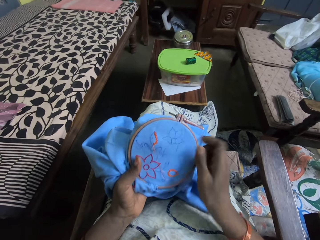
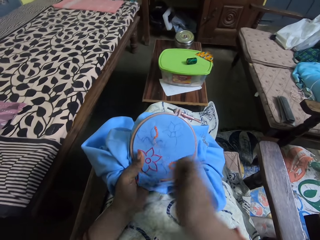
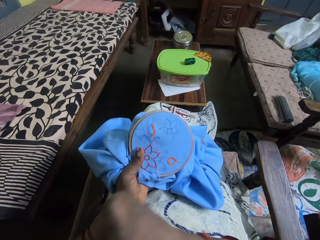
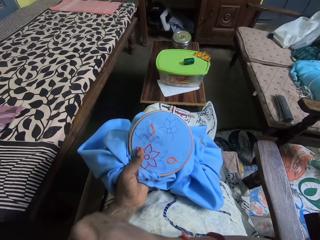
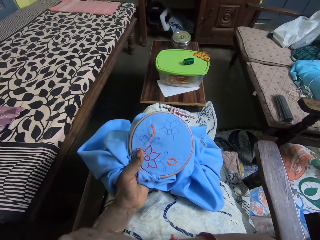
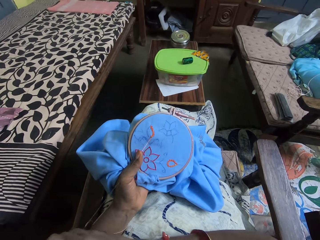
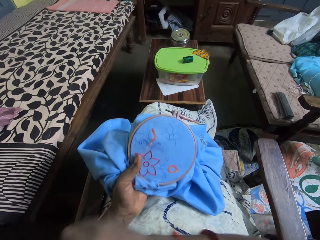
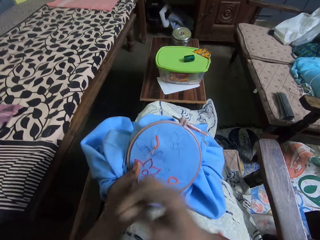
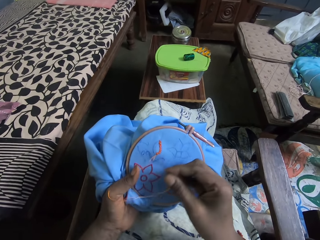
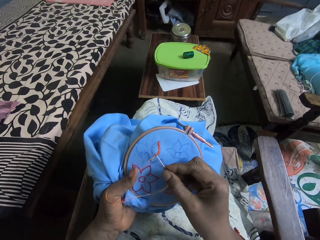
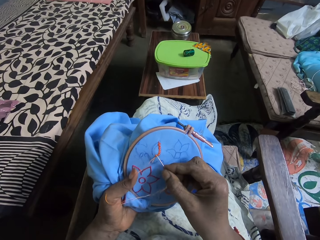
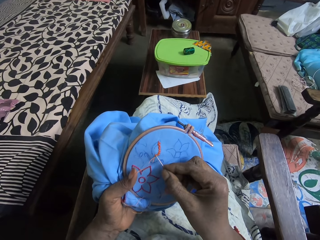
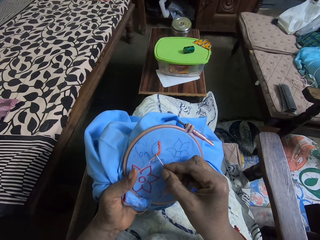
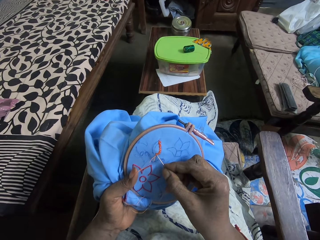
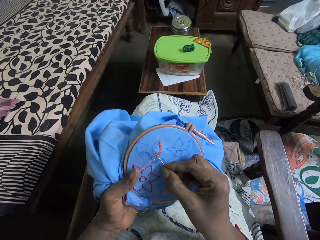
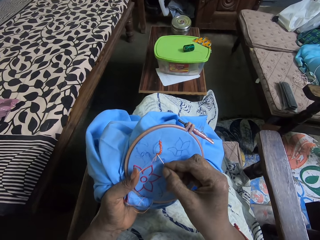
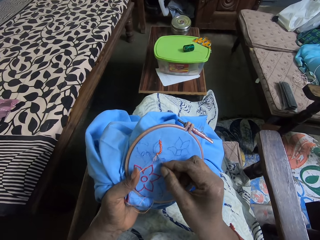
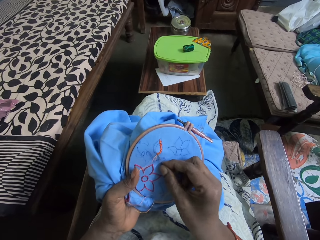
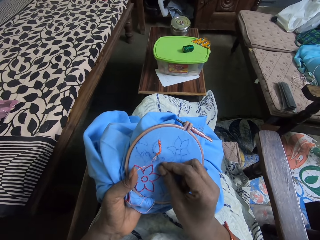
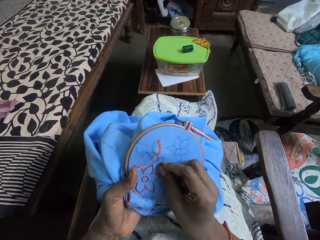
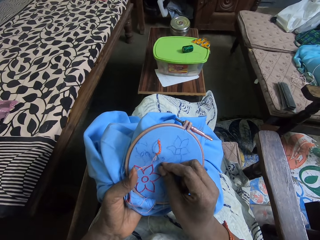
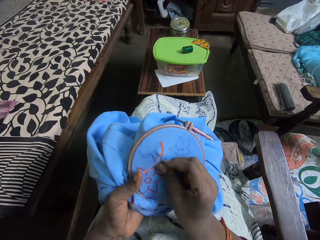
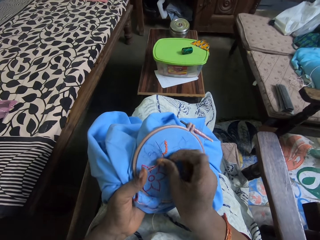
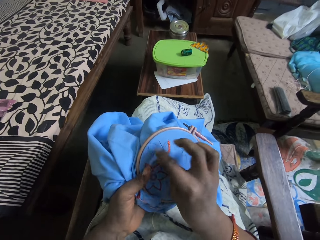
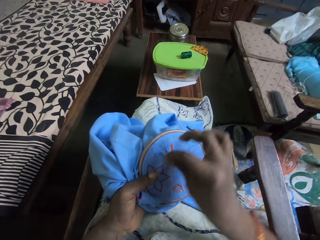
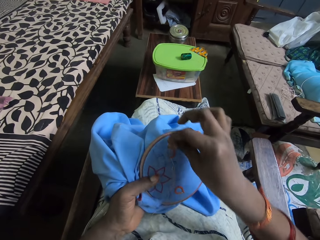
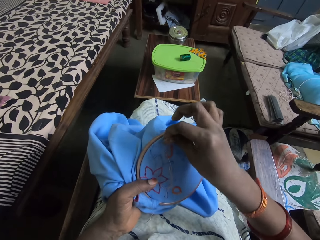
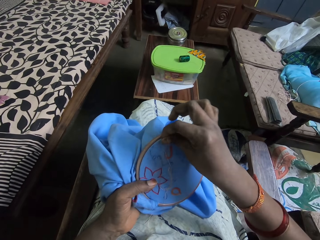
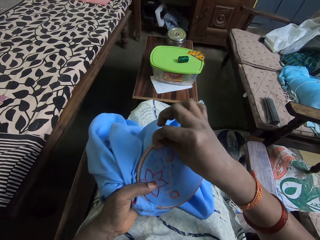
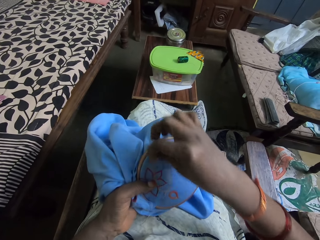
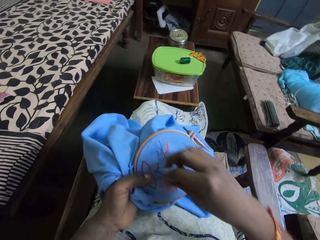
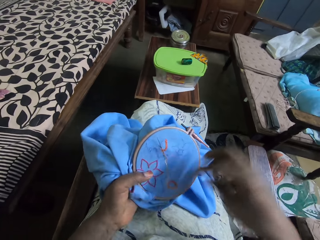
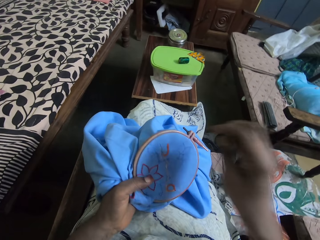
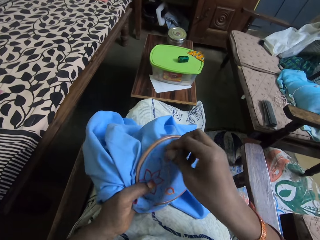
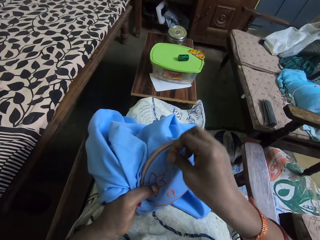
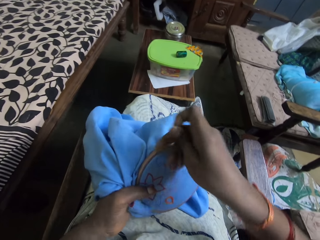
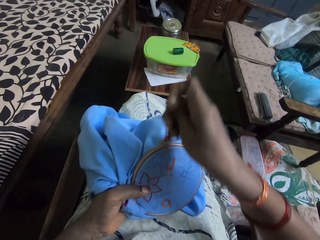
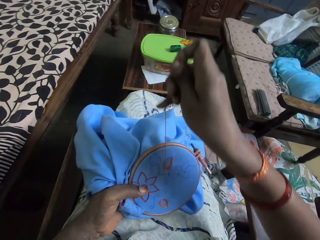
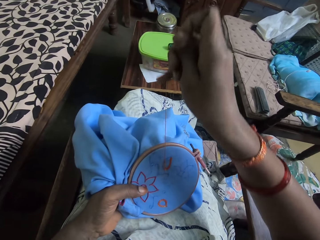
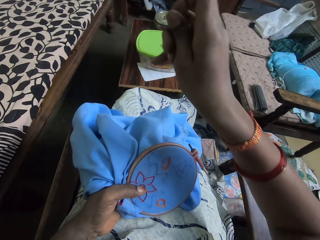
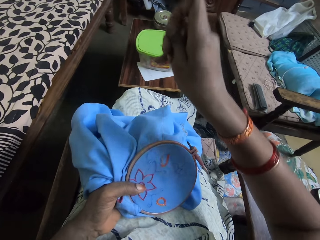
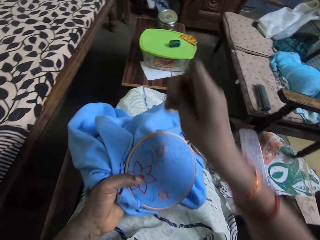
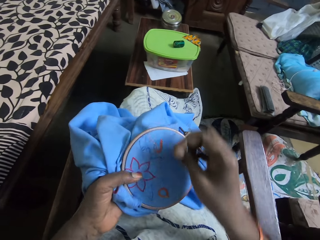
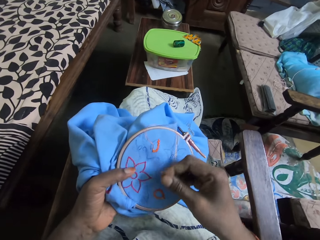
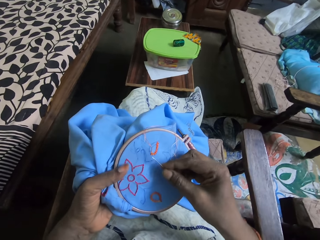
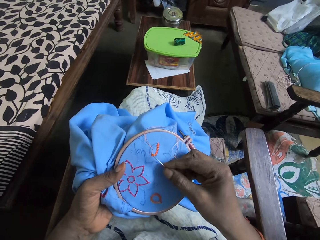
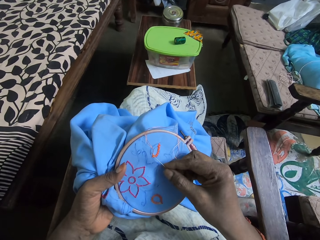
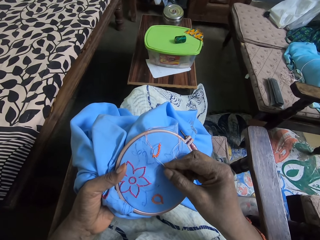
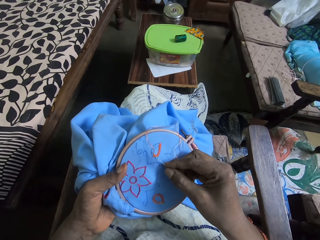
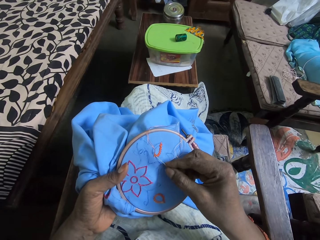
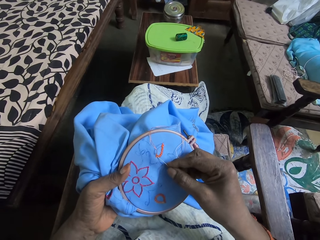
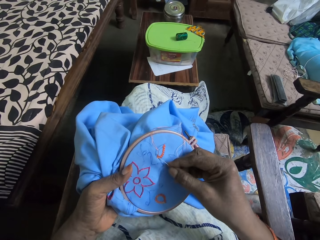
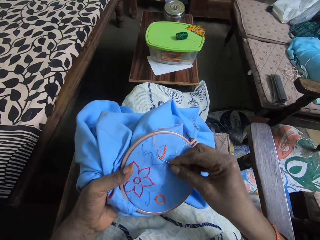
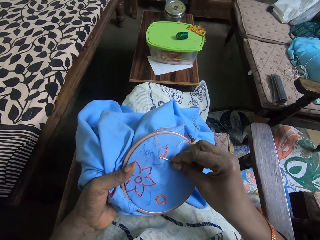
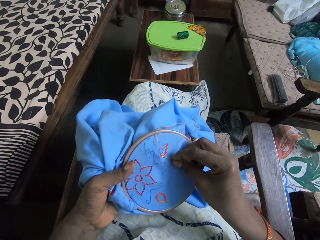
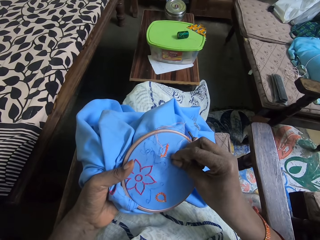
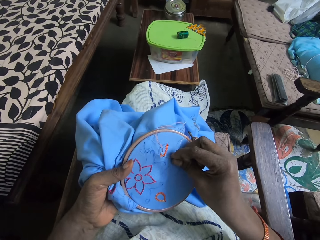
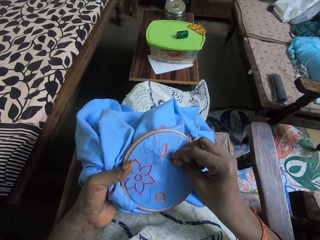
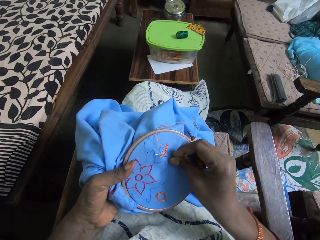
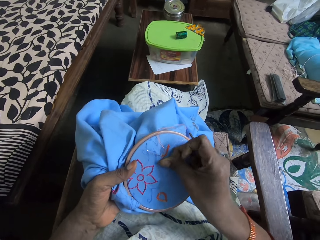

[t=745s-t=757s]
The camera wearer pulls the thread up. She lowers the sewing needle to the clothing. She embroiders the piece of fabric in the embroidery loop in her left hand with the threaded needle in her right hand. She puts the needle to the clothing. She coils the thread to the needle. She pulls the needle up. She lowers the sewing needle to the clothing. She puts the sewing needle to the clothing.

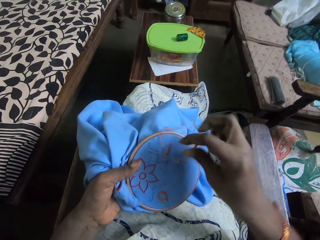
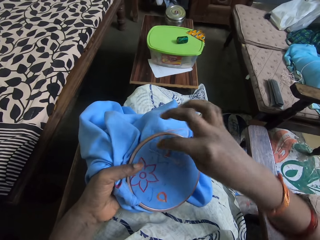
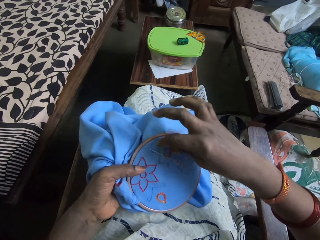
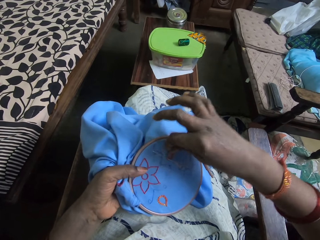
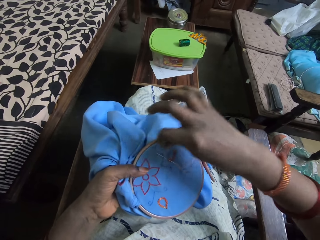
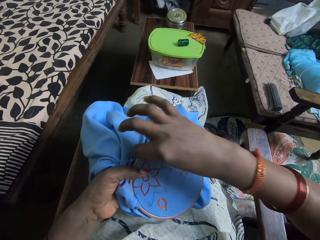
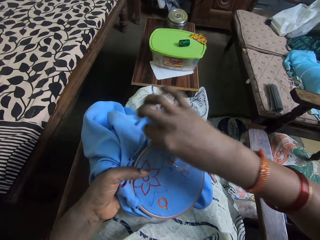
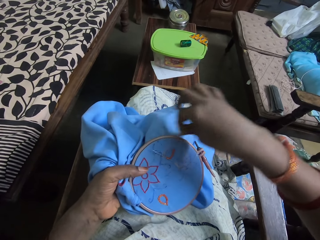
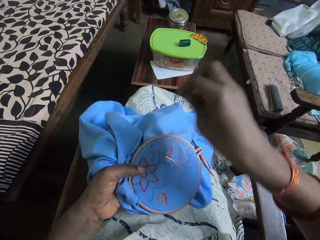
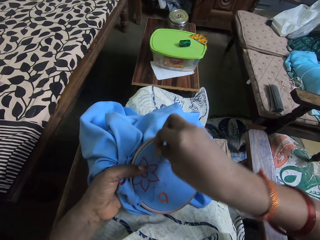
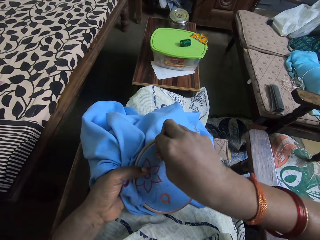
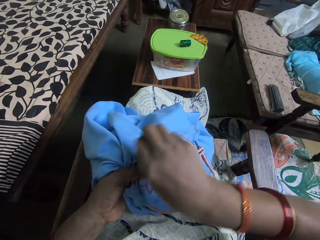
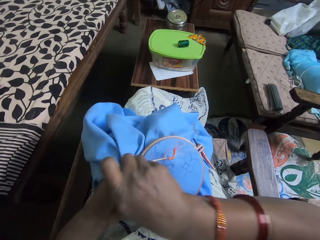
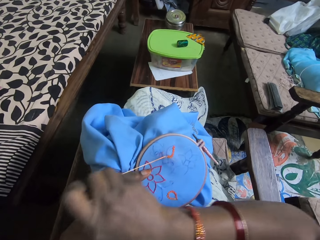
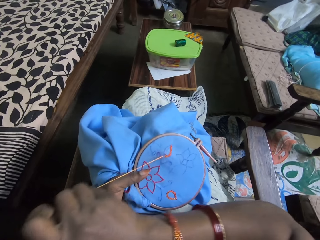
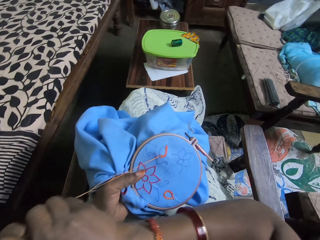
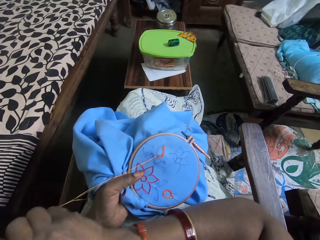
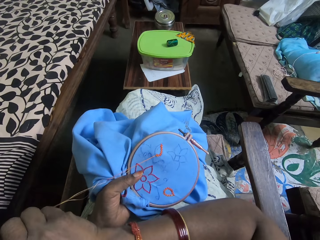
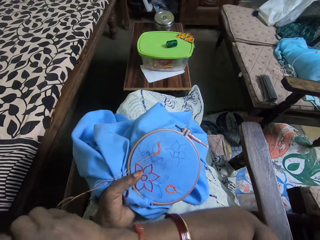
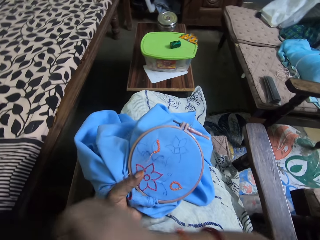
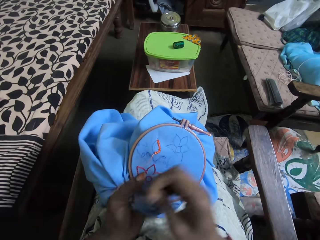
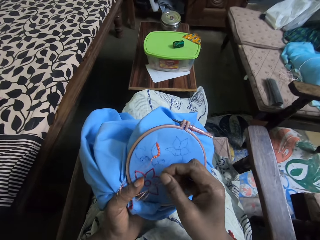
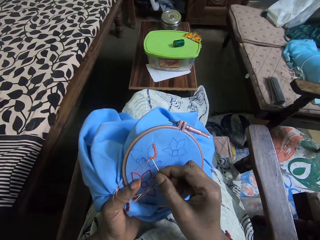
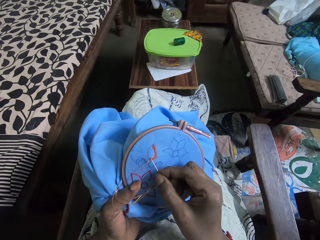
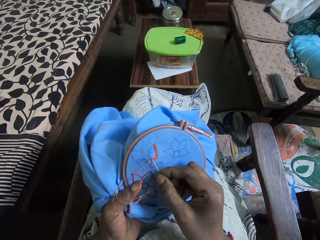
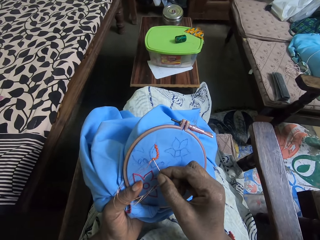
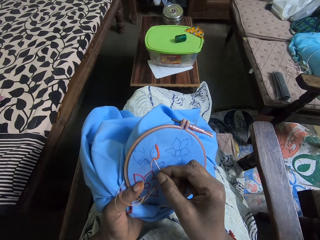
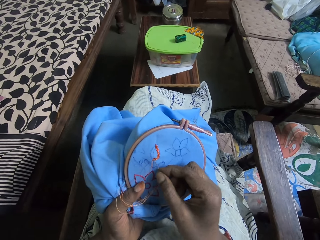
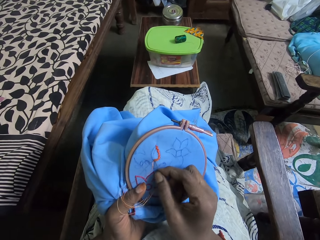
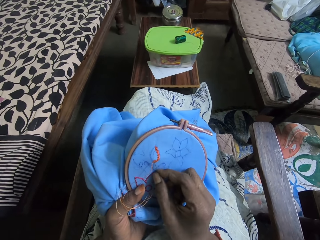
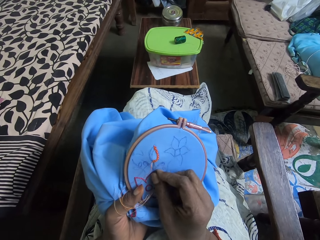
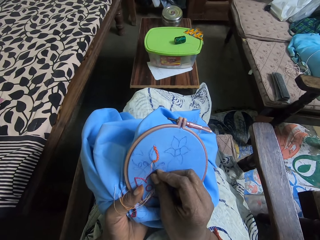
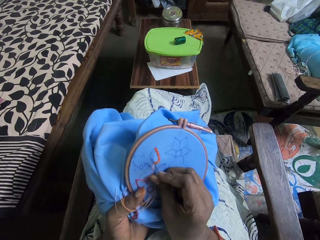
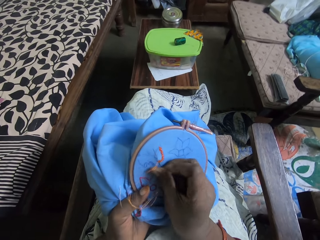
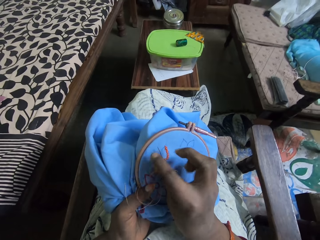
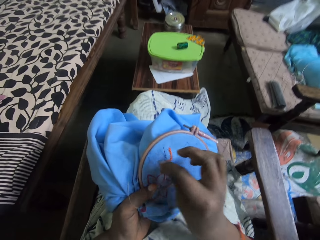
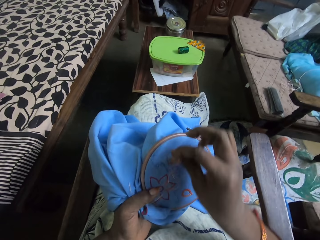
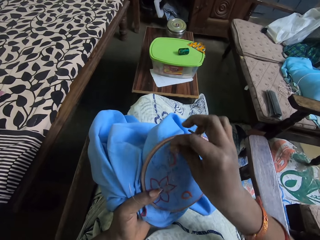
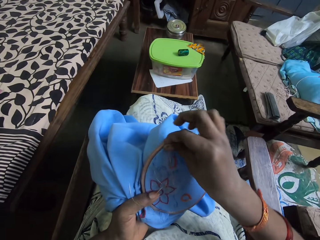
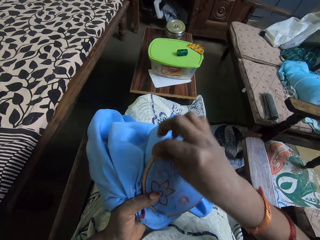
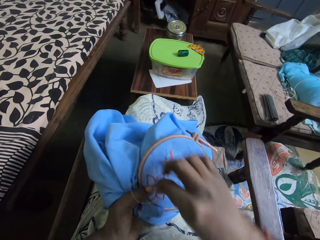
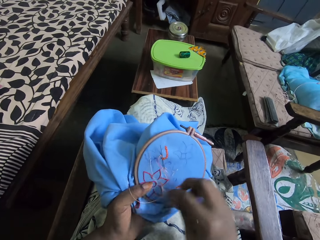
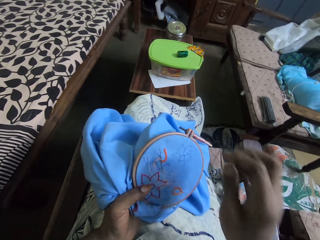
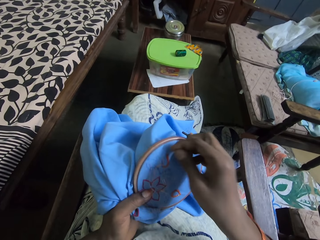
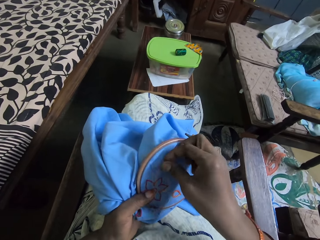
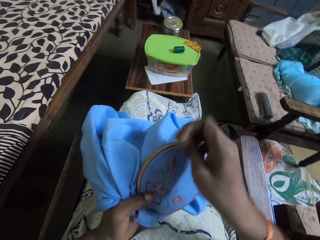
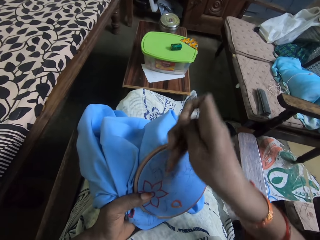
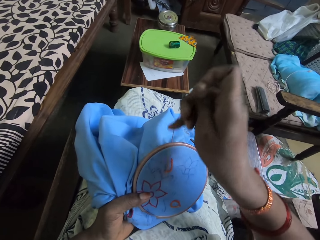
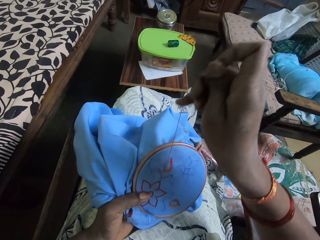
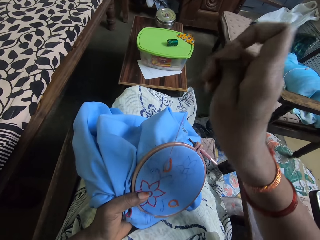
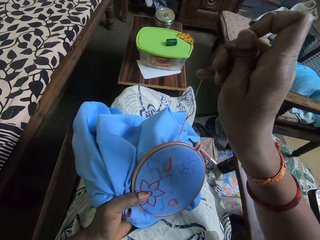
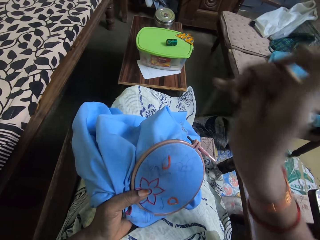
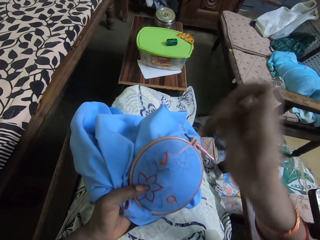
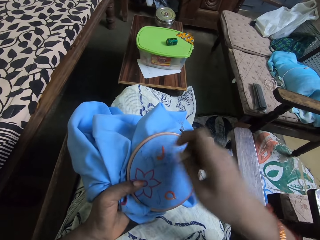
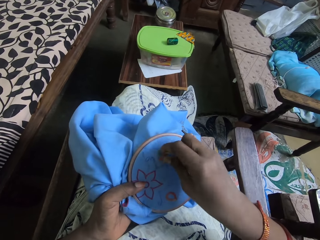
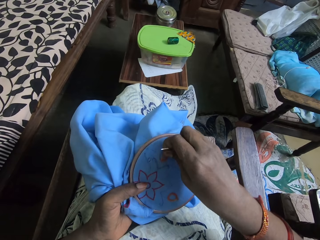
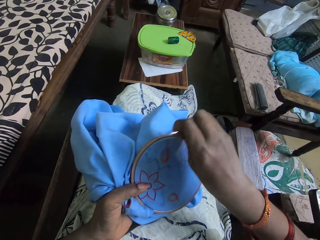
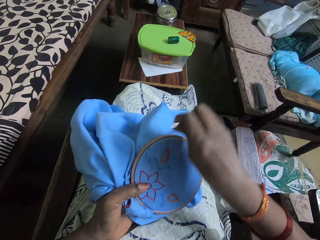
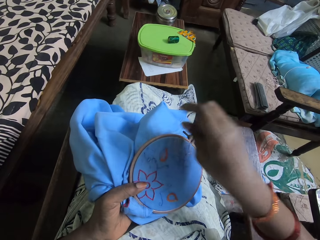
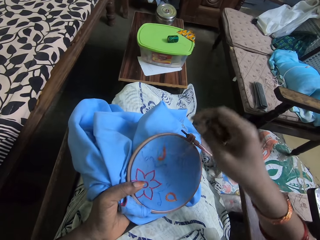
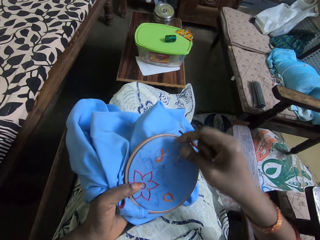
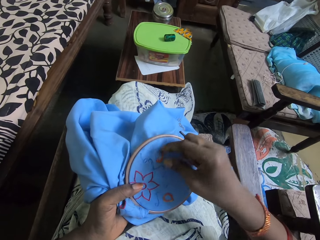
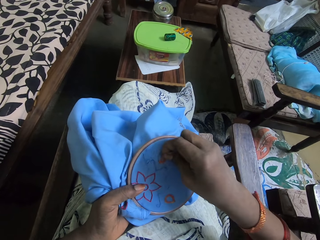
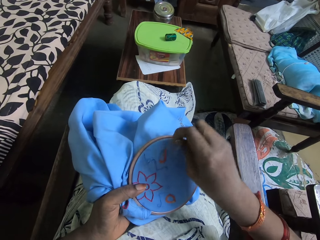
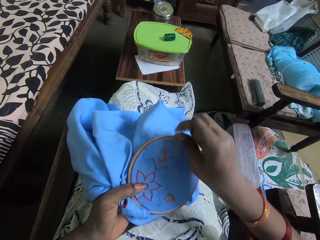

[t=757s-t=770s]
The camera wearer coils the thread to the needle. They pull the sewing needle up. They lower the sewing needle to the clothing. They put the sewing needle into the clothing. They coil the thread to the sewing needle. They pull the thread up. They lower the sewing needle to the clothing. They pull the thread.
